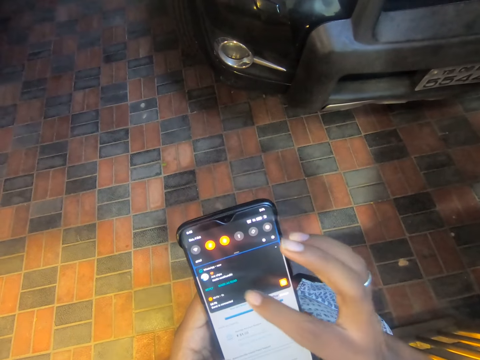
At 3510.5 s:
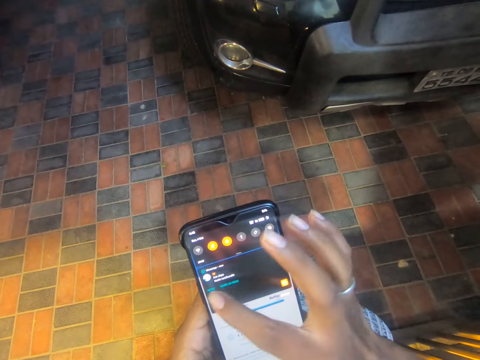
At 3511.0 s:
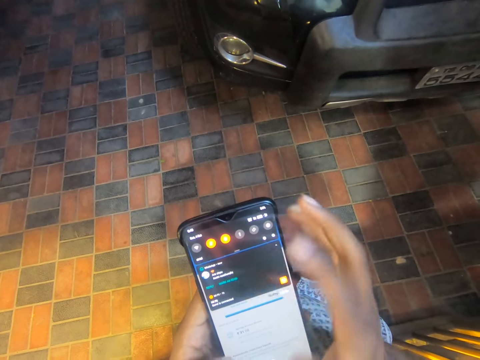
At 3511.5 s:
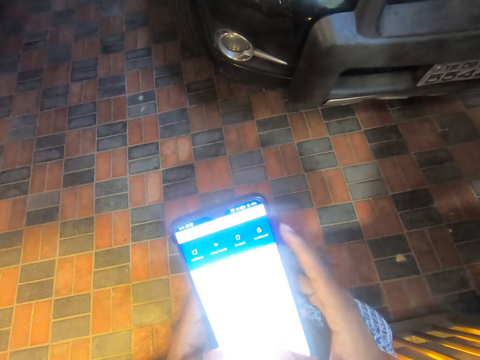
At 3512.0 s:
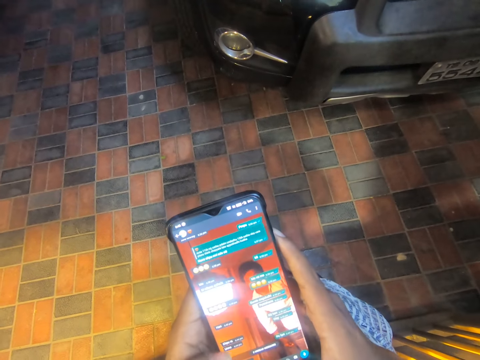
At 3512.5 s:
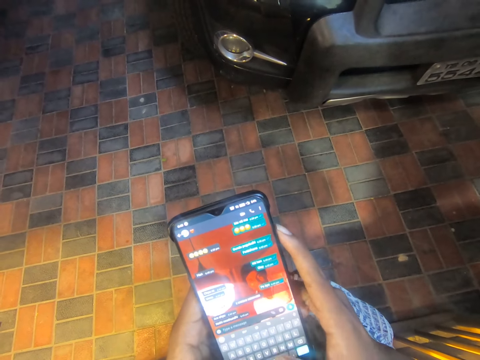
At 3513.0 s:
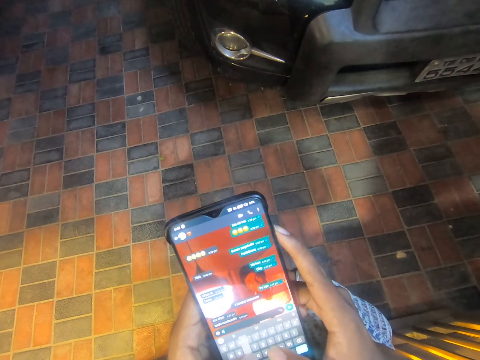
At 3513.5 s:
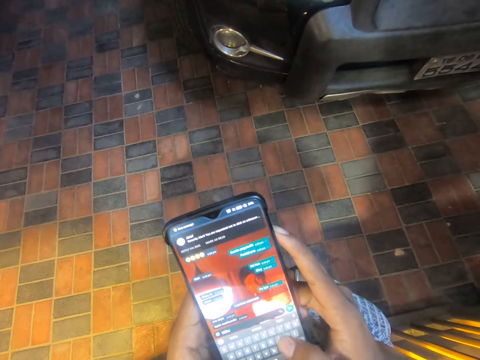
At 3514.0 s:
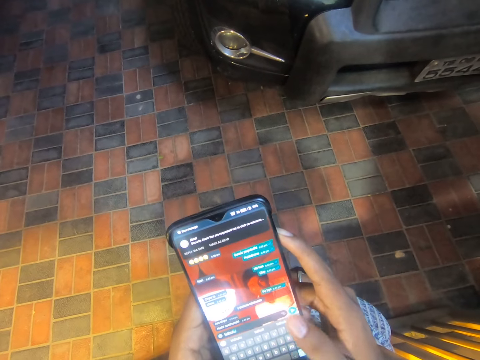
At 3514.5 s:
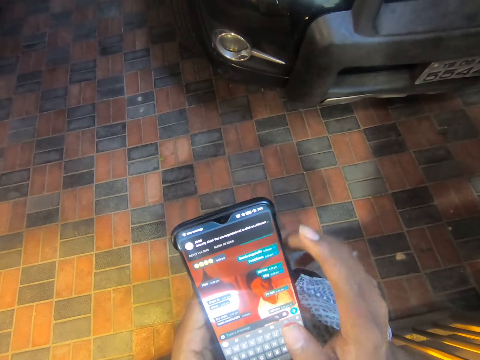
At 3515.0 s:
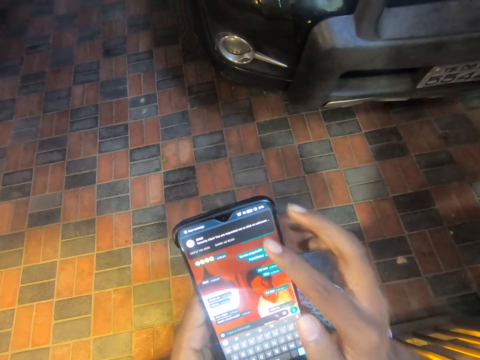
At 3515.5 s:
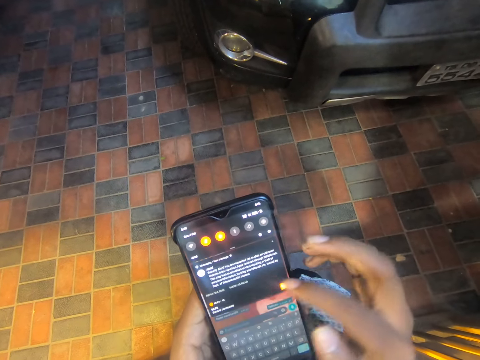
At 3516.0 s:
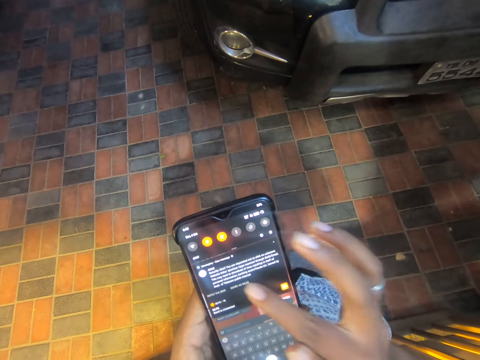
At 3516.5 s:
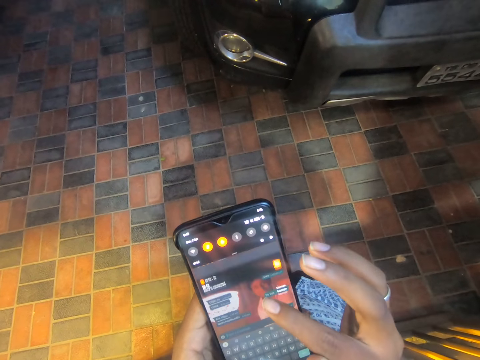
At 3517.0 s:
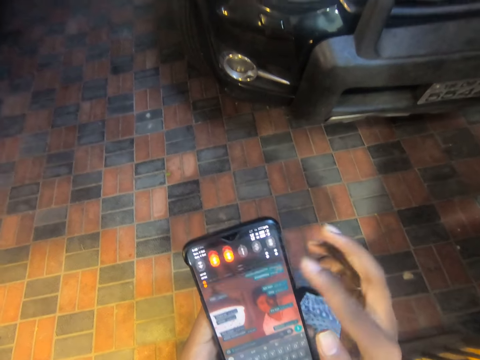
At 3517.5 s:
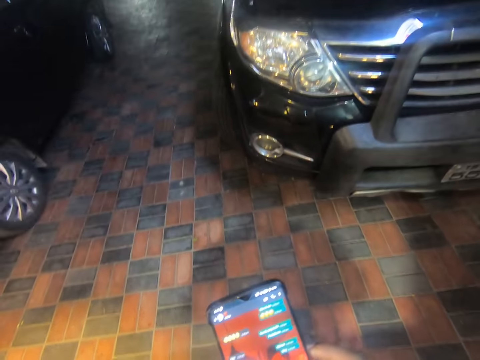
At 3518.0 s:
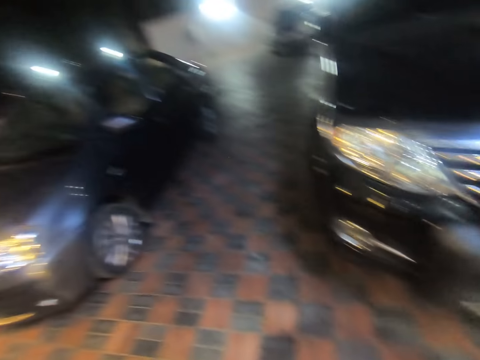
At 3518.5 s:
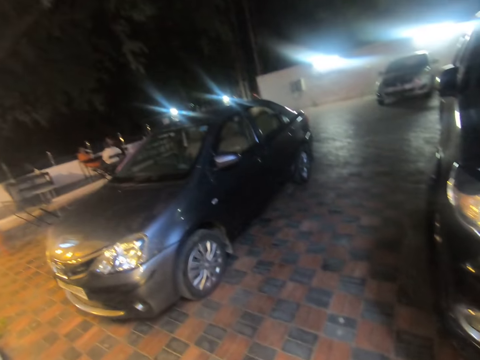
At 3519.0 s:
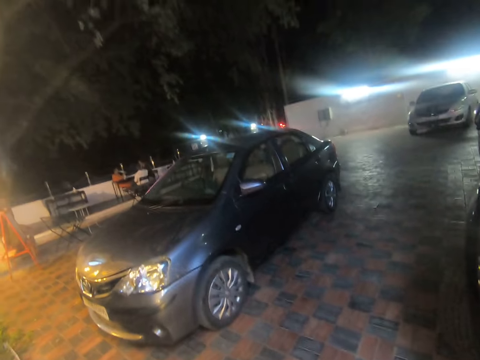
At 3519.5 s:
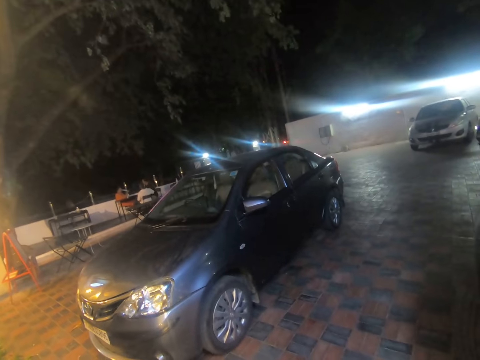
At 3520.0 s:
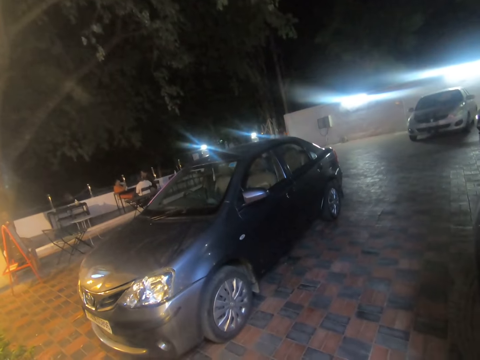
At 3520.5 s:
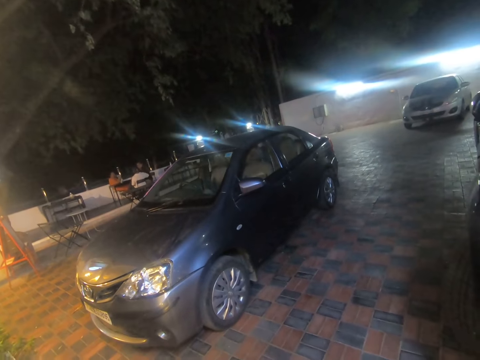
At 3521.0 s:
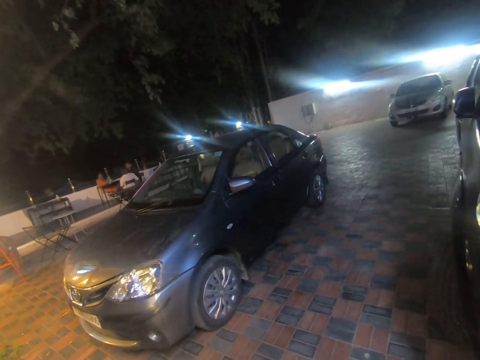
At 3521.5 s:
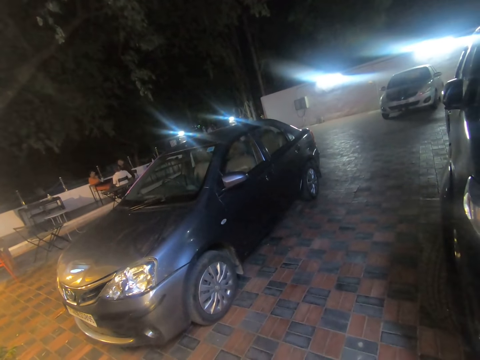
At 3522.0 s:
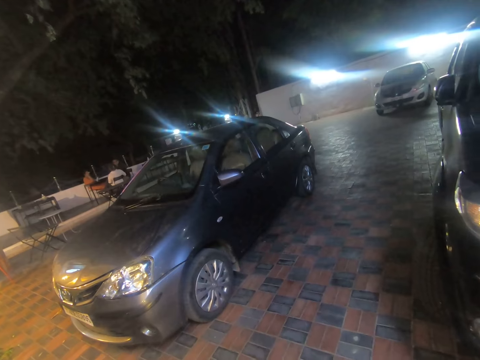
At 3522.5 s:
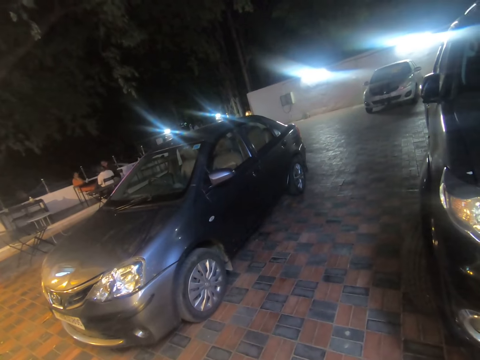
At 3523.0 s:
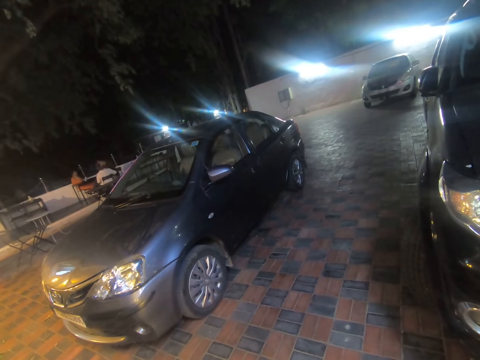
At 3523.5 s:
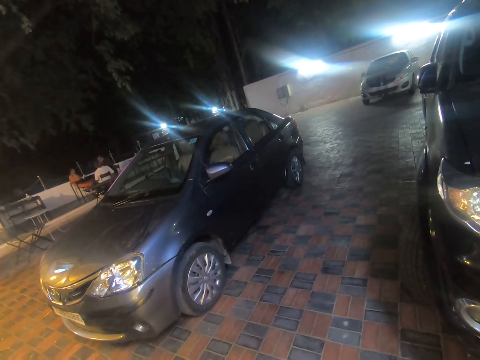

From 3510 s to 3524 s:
The camera wearer operates the phone with his hands. He operates the phone with his right hand. He looks around the area.

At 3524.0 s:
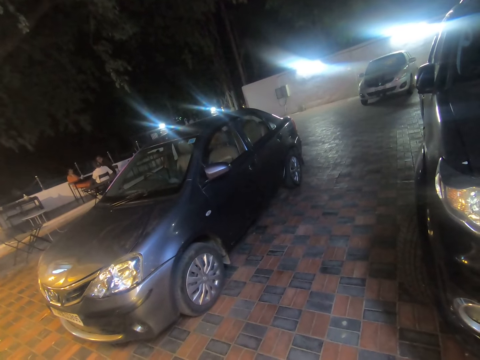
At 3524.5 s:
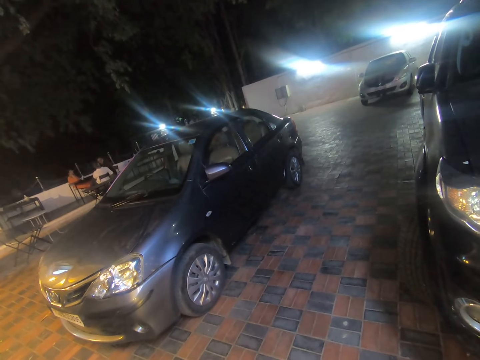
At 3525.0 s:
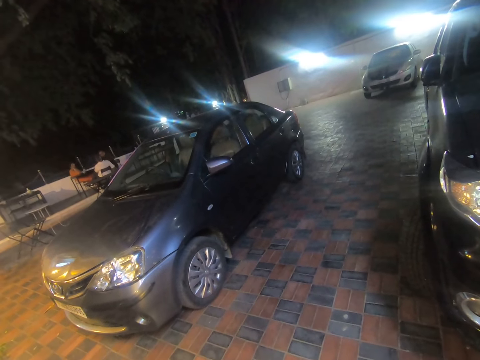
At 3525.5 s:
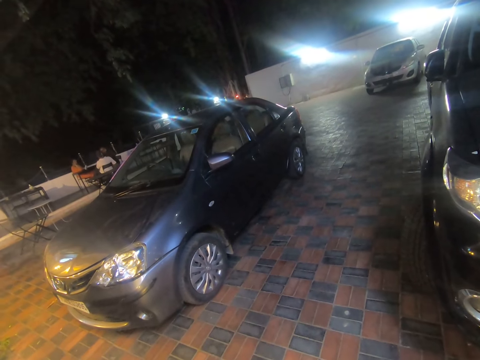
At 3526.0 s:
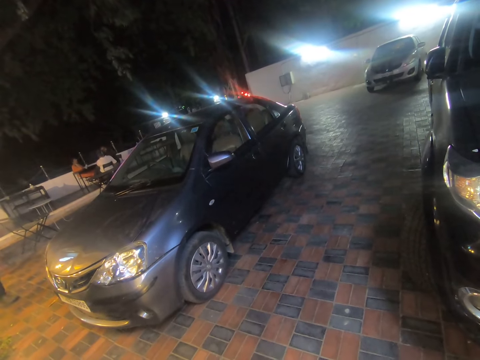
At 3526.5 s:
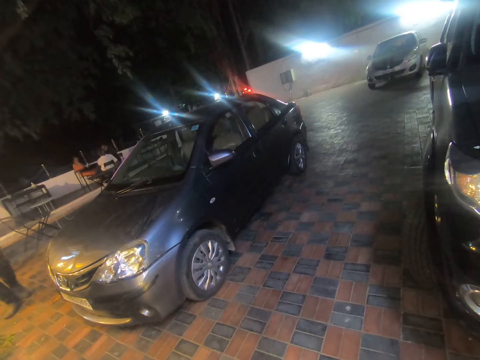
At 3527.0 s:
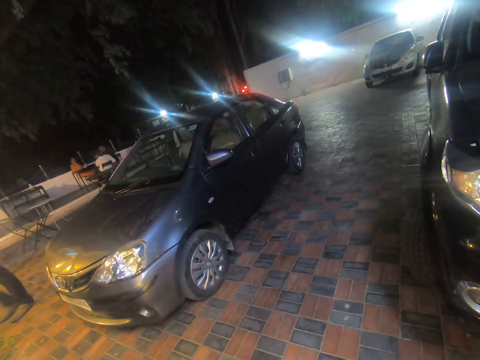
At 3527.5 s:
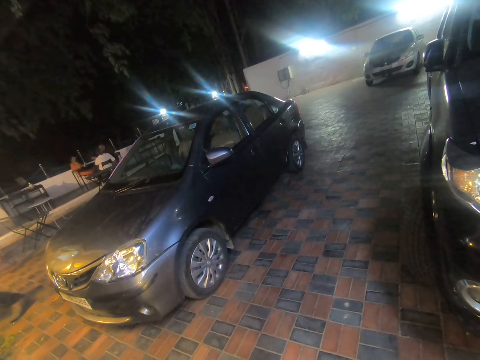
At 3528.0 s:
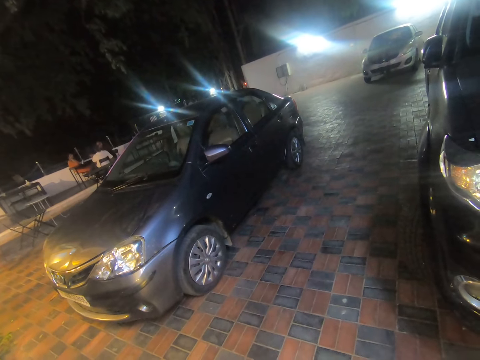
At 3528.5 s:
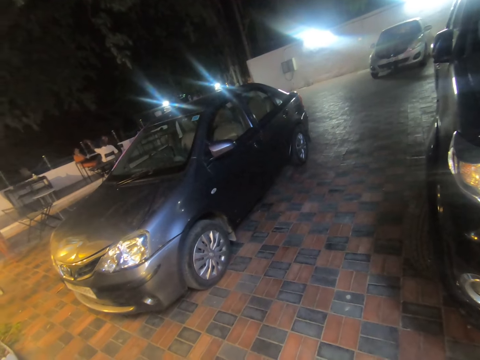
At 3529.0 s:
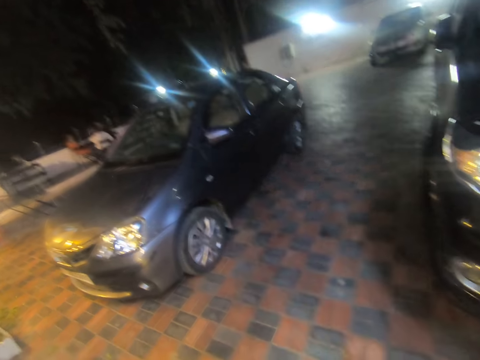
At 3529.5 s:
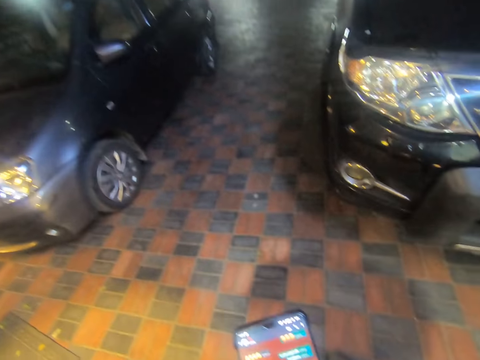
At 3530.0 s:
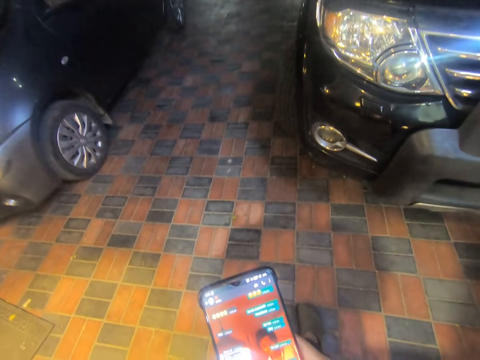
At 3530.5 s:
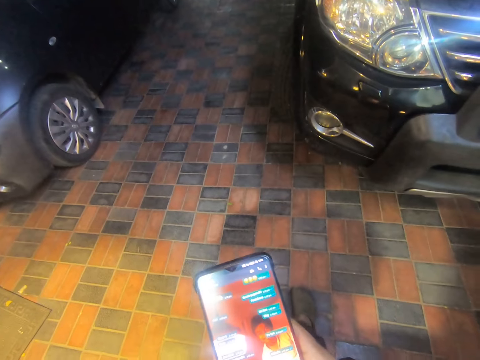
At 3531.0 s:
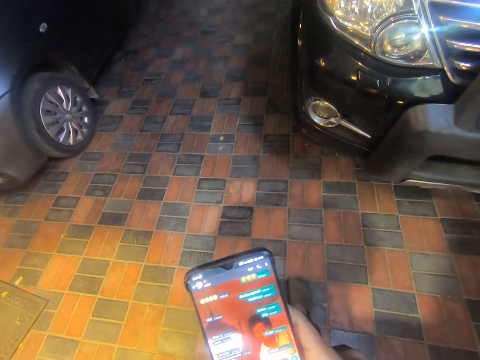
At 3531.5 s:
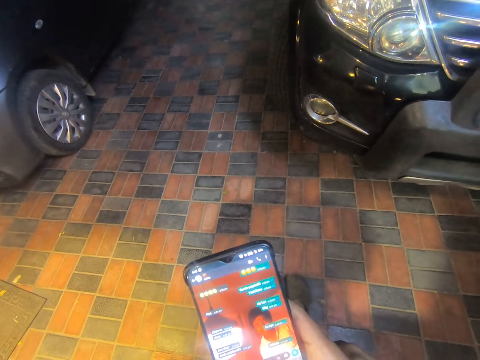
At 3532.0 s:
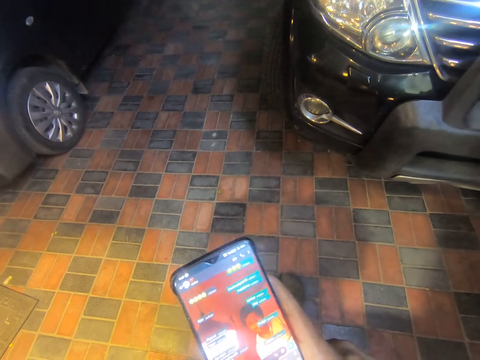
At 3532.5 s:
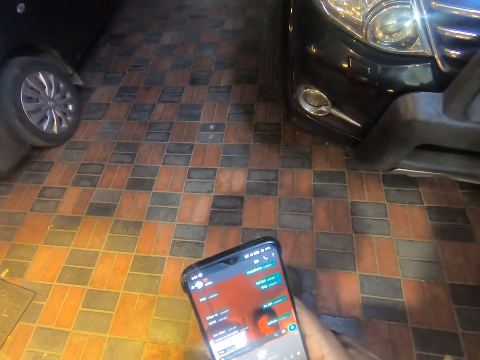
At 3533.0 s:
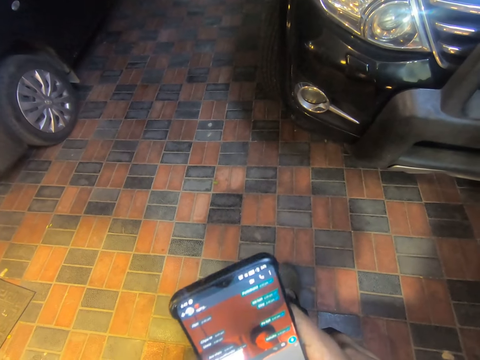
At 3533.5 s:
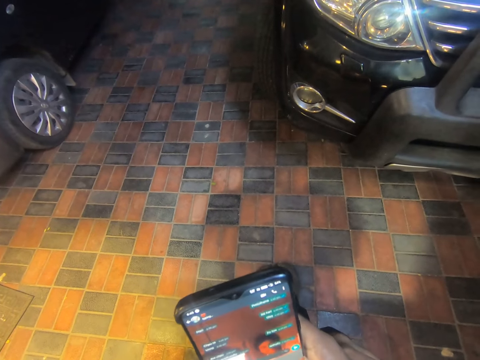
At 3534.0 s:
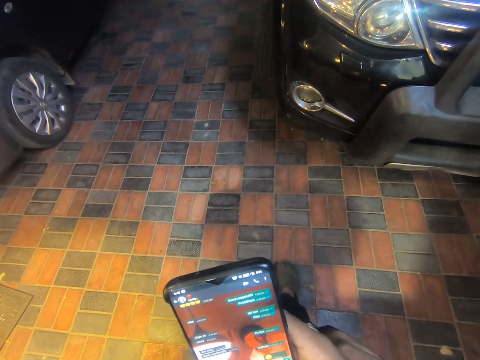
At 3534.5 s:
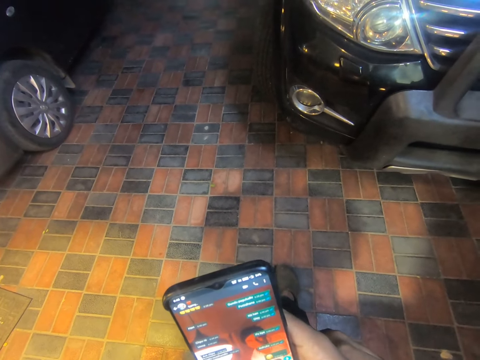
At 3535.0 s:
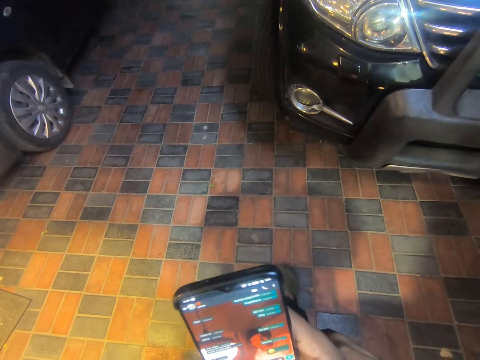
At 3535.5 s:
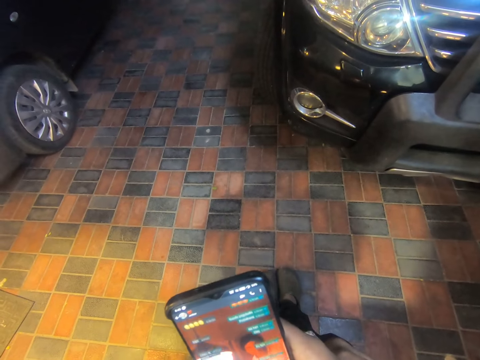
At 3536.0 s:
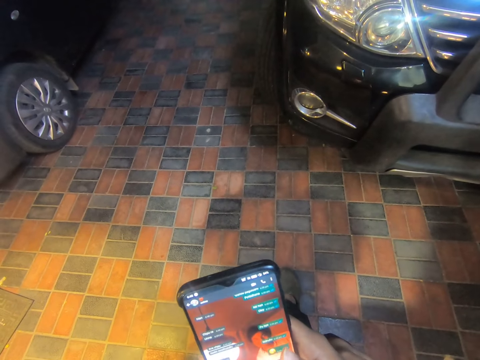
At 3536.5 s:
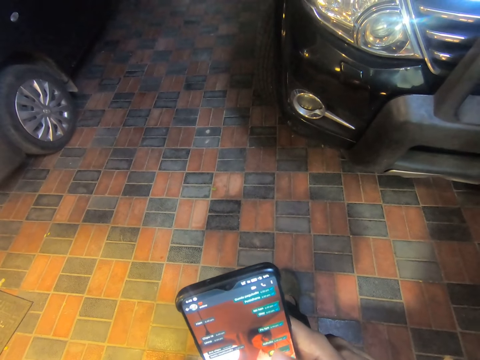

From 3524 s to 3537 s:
The camera wearer operates the mobile phone with his right hand.
